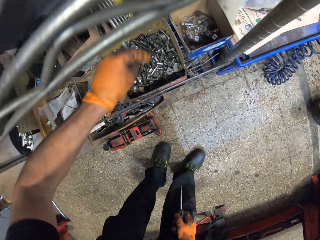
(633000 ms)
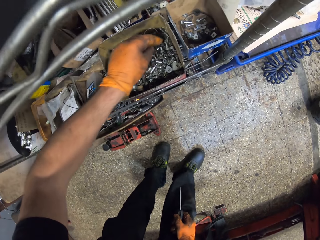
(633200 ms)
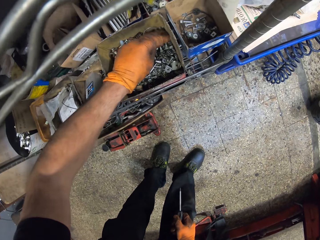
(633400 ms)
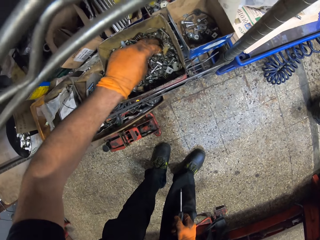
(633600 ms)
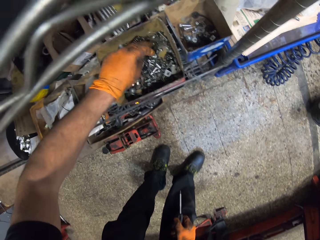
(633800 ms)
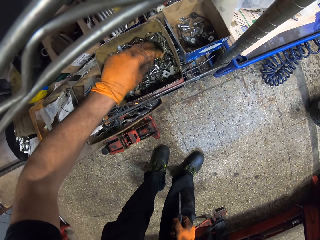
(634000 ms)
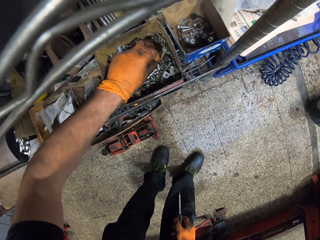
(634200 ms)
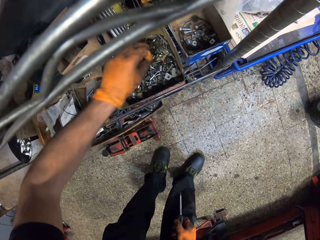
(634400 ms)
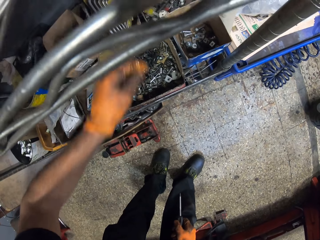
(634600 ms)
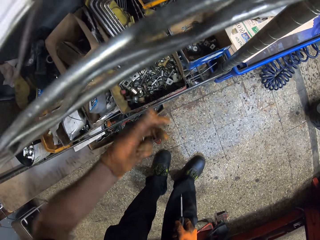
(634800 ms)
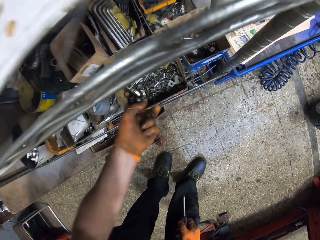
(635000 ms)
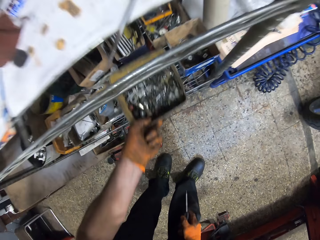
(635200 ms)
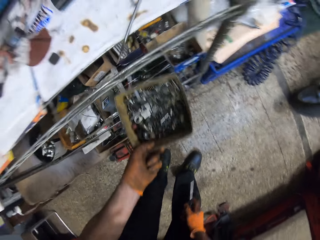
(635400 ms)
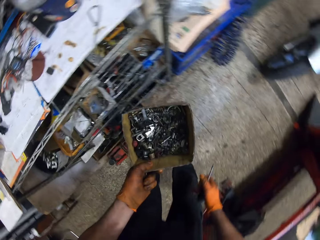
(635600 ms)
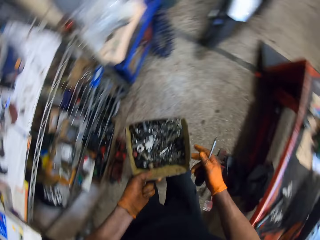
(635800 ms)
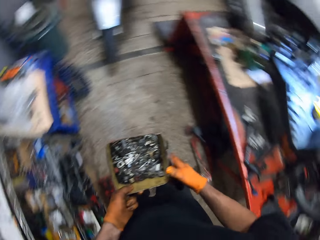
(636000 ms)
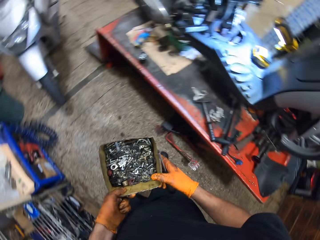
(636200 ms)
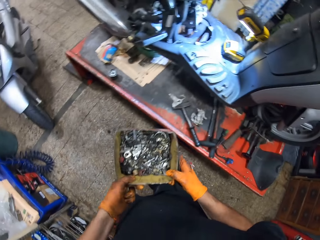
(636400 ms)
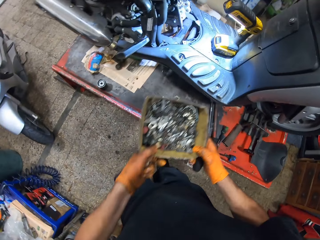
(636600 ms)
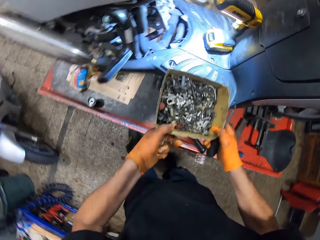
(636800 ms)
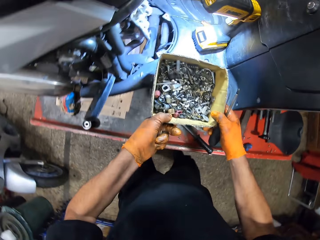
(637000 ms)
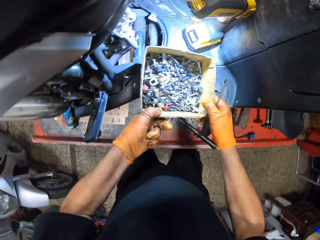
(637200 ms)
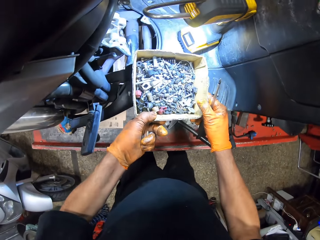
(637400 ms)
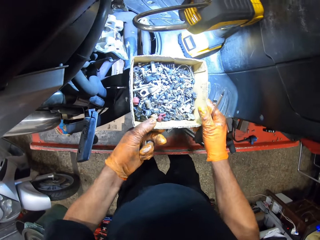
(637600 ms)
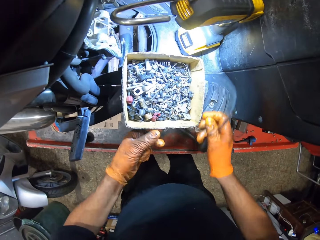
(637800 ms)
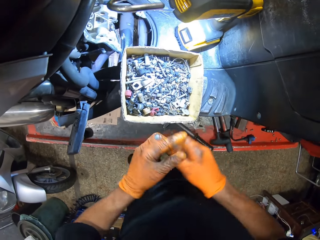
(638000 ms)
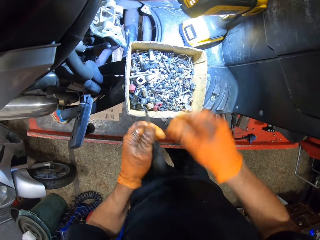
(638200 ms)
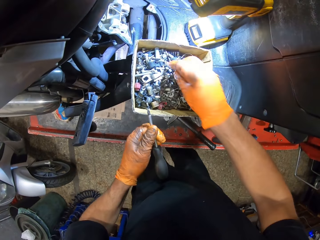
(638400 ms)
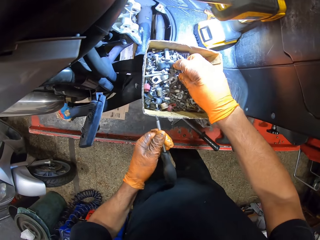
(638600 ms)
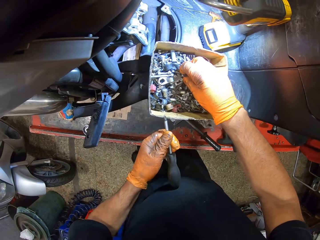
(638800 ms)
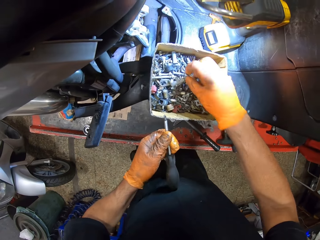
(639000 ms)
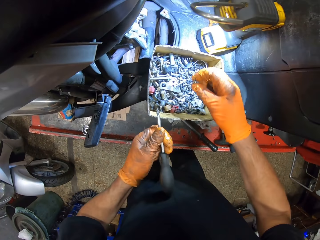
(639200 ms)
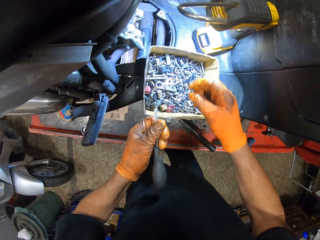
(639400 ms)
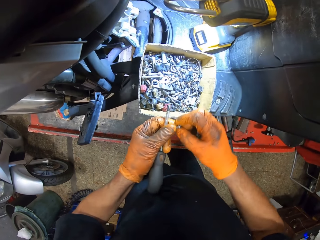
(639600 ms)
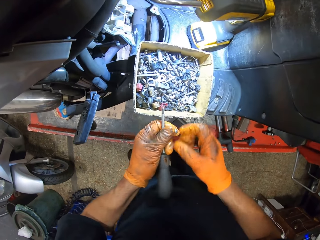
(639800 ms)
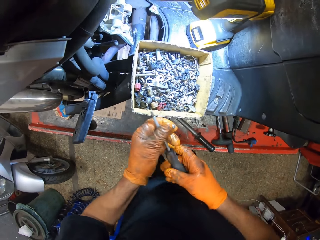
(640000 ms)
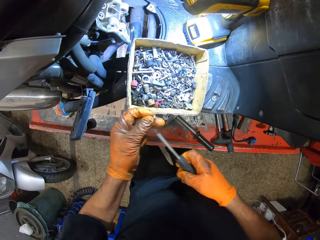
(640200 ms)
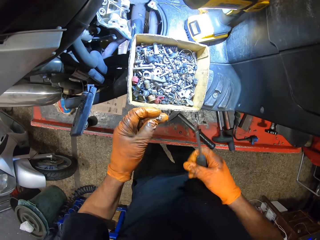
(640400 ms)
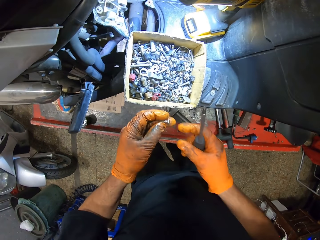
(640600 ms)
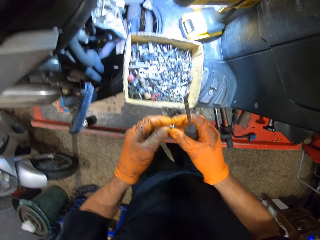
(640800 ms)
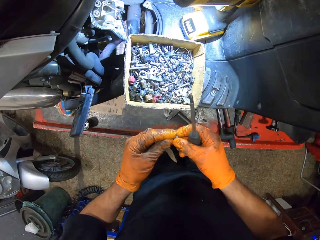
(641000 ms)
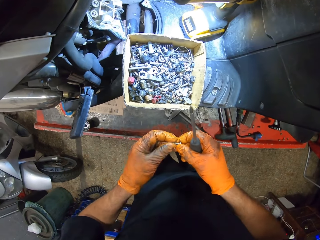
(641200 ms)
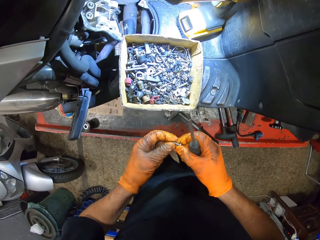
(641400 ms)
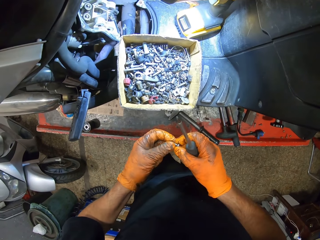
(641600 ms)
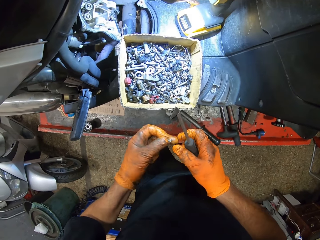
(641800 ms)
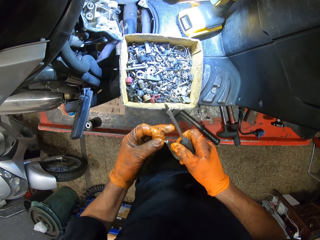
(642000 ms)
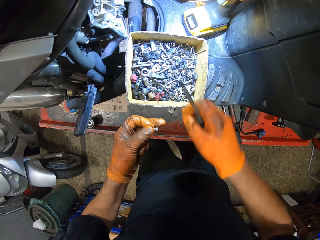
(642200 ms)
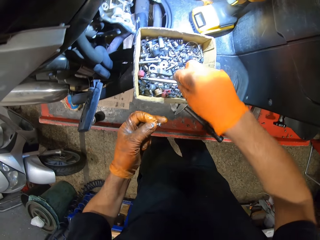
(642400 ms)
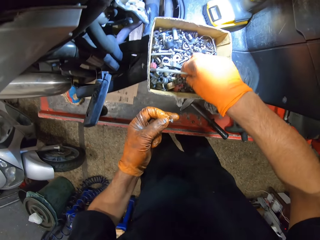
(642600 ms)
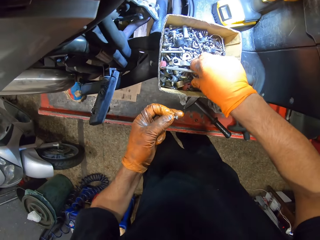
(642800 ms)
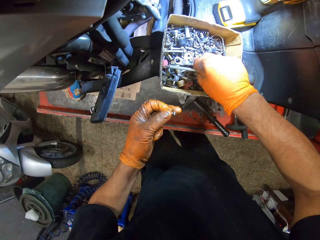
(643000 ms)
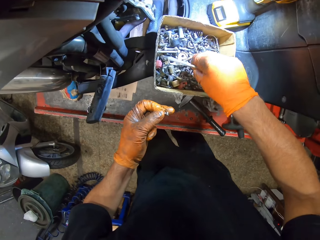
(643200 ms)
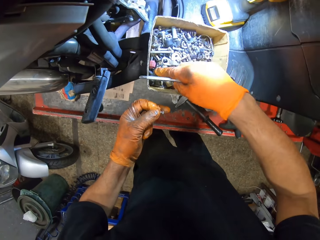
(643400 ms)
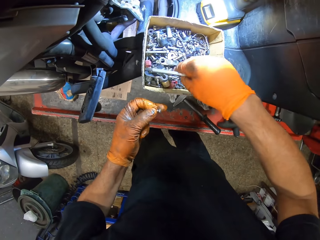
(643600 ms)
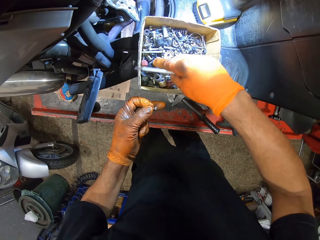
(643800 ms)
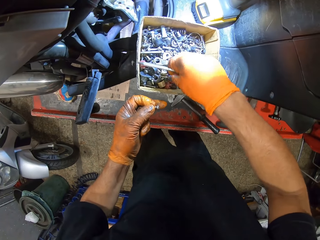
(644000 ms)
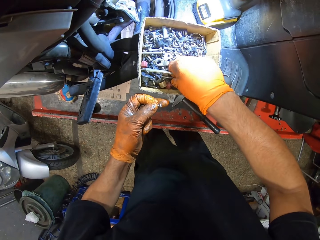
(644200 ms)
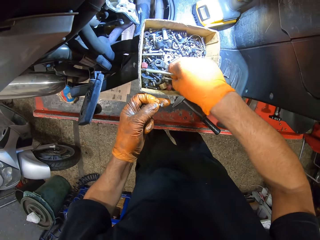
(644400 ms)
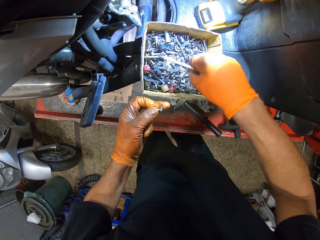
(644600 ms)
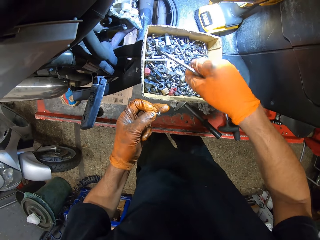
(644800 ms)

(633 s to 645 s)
The camera wearer carries the screw carton on the shelf with his gloved left hand. He picks up the box. He drops the screw carton on the motorcycle with both his gloved hands. He picks a screw from a box in a shelf with his gloved left hand.

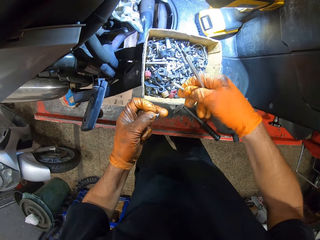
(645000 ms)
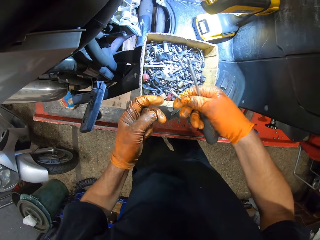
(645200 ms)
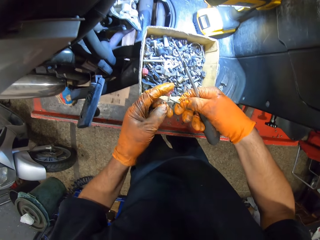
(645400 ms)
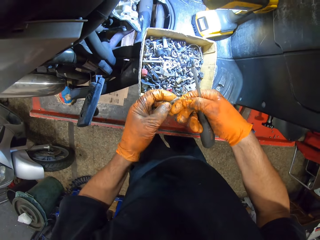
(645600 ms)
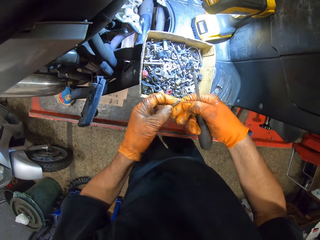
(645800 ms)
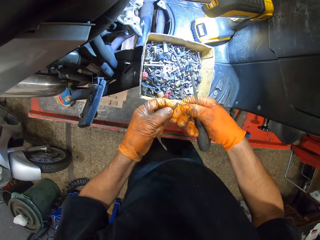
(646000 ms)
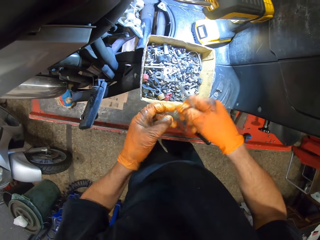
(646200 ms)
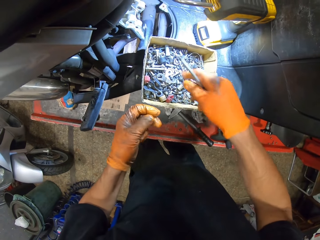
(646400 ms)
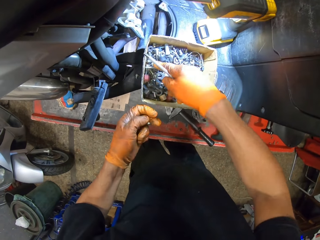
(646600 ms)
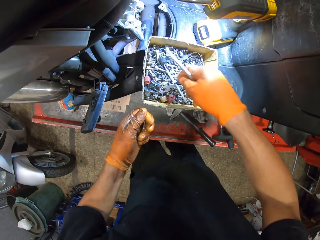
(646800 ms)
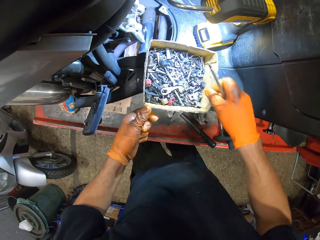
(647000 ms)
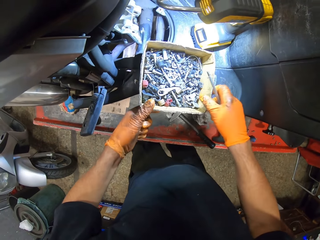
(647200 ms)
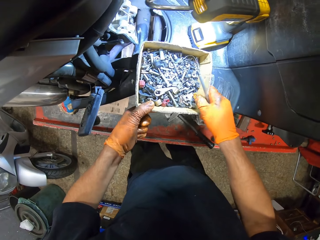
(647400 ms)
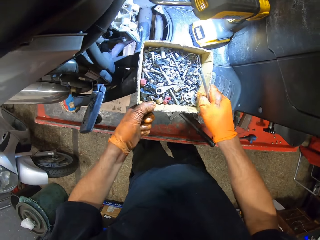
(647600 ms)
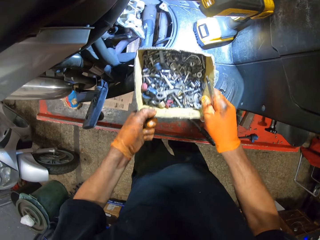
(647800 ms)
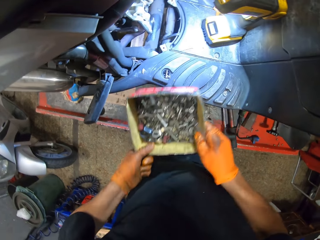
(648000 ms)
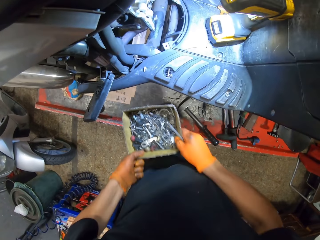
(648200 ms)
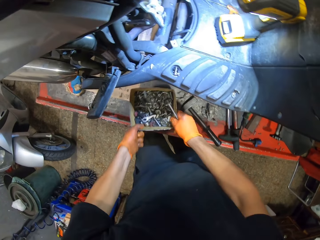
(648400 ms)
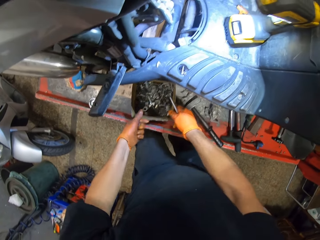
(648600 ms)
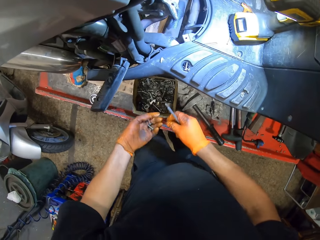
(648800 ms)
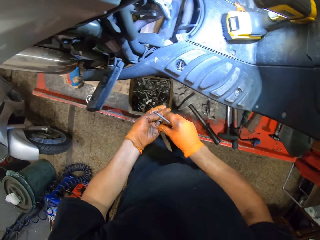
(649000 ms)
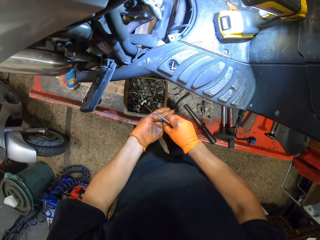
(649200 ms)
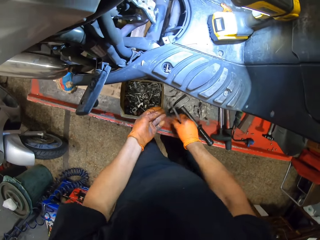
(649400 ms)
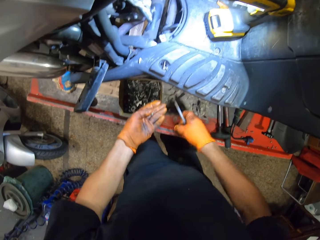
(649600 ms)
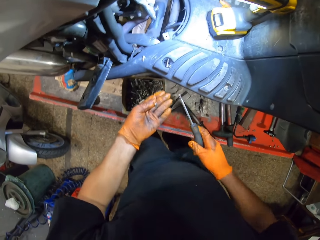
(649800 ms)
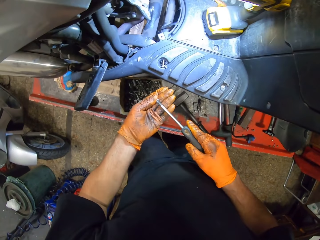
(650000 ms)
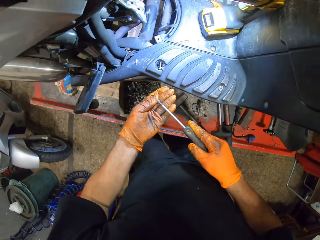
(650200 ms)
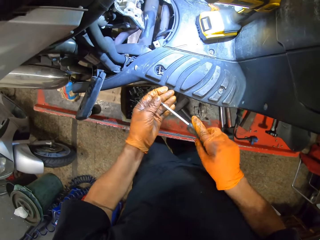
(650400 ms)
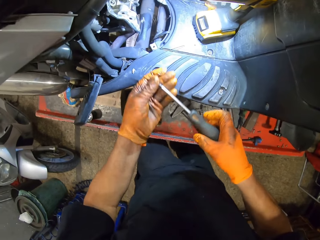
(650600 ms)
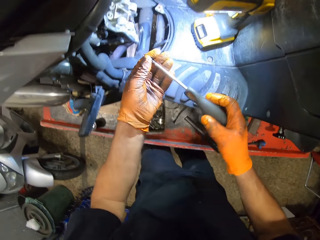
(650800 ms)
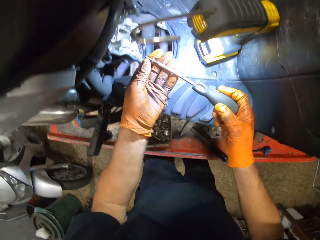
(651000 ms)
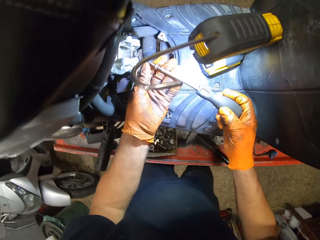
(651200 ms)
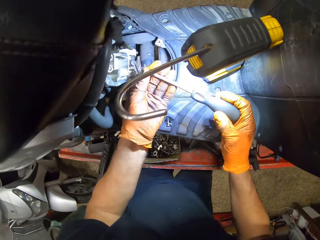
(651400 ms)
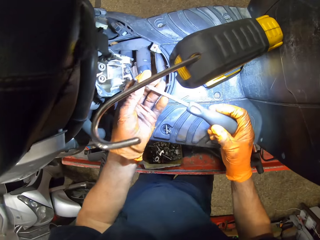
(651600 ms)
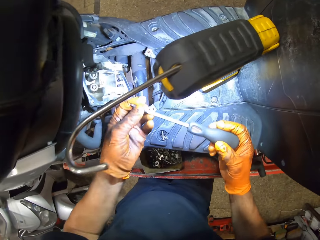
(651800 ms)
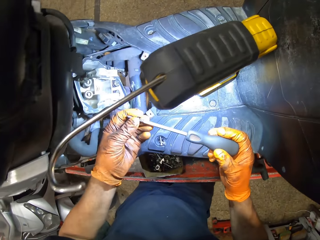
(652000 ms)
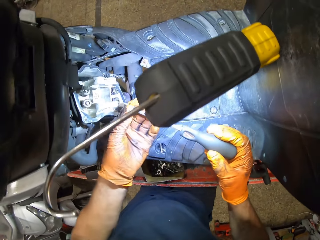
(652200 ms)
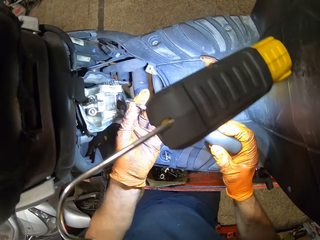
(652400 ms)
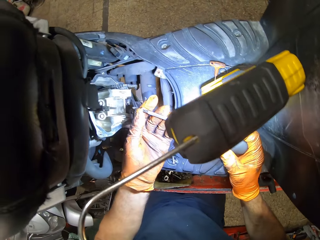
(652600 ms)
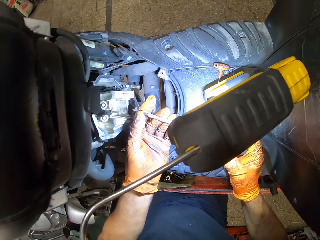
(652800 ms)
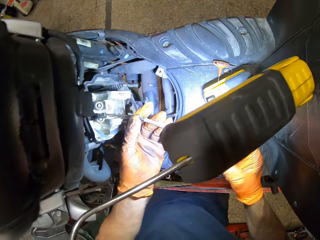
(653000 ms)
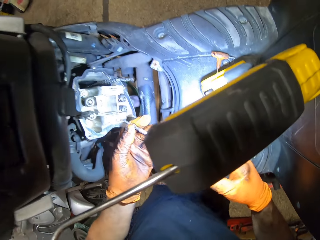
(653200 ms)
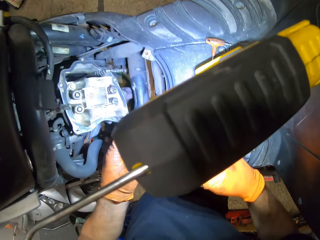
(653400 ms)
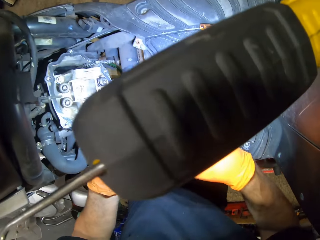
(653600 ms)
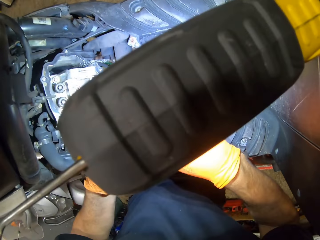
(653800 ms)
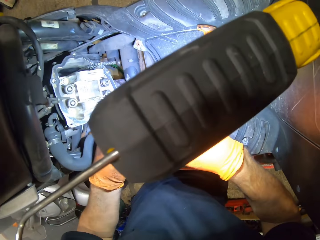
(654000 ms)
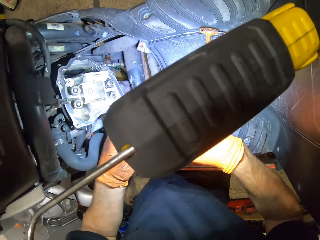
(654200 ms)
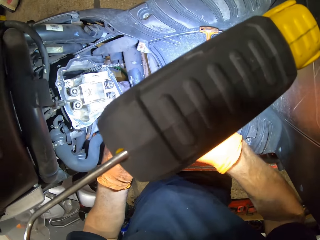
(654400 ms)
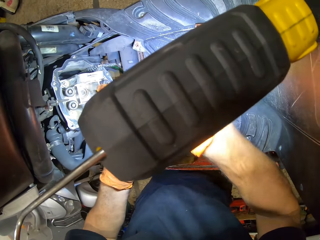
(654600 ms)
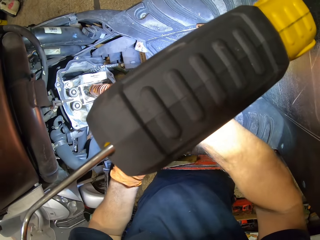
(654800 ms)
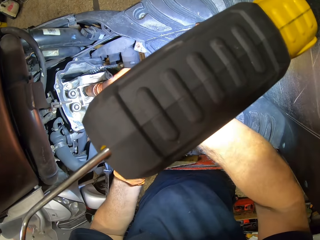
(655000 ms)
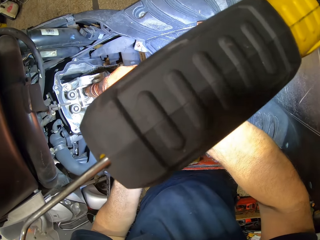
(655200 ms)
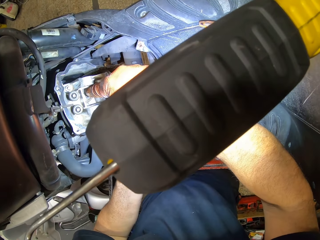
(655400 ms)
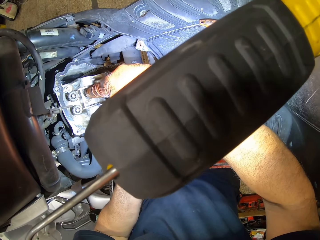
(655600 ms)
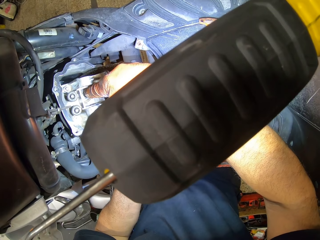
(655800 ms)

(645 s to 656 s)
The camera wearer drops the screw carton on the work table with both his gloved hands. He holds the screwdriver with a screw on it with both gloved hands. He drives the nut on the engine with the screwdriver.
